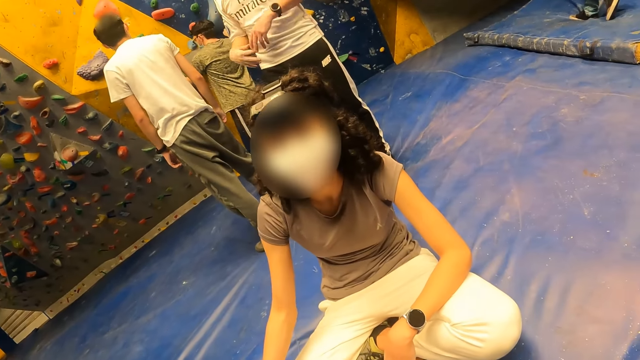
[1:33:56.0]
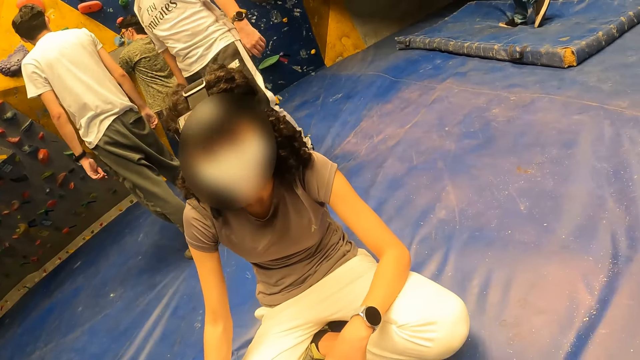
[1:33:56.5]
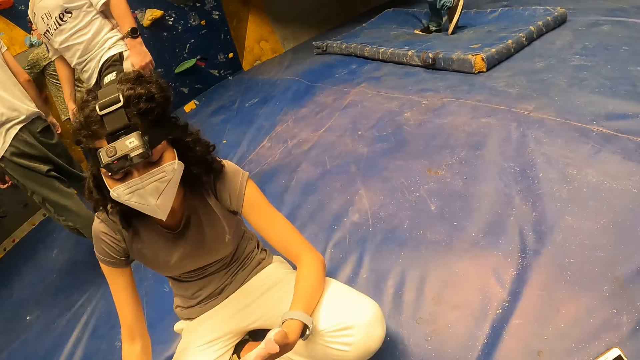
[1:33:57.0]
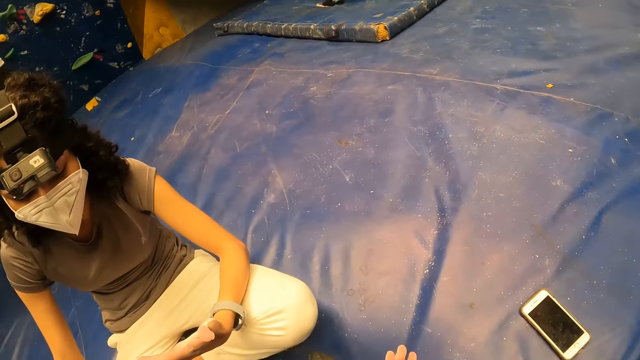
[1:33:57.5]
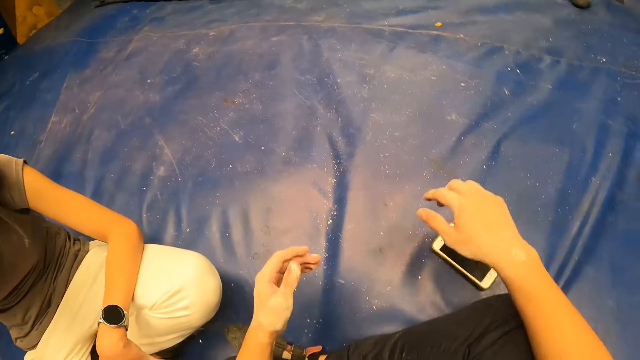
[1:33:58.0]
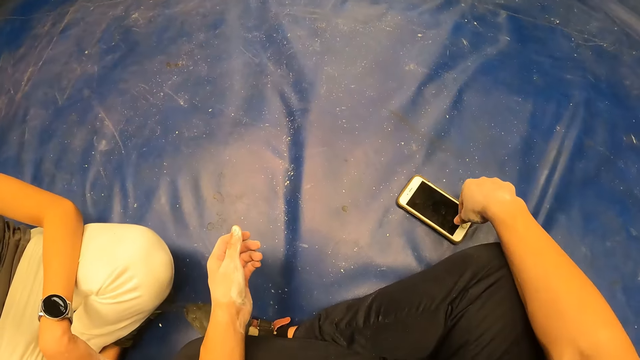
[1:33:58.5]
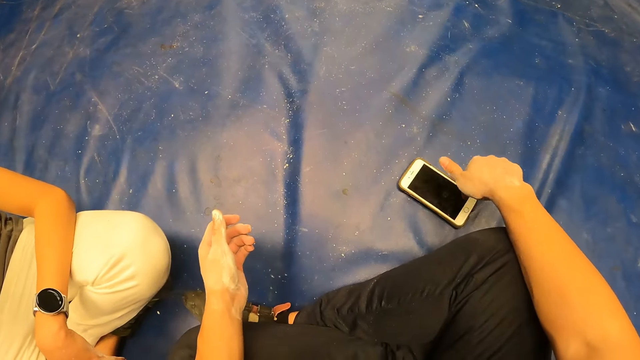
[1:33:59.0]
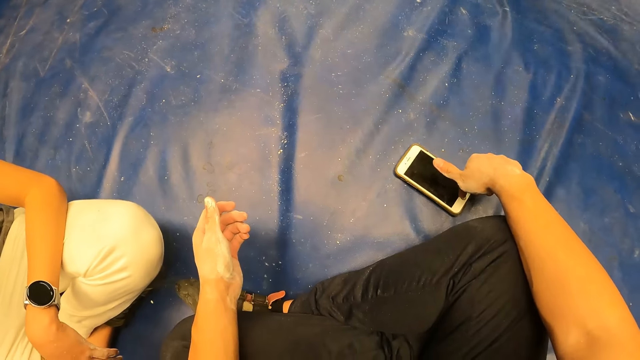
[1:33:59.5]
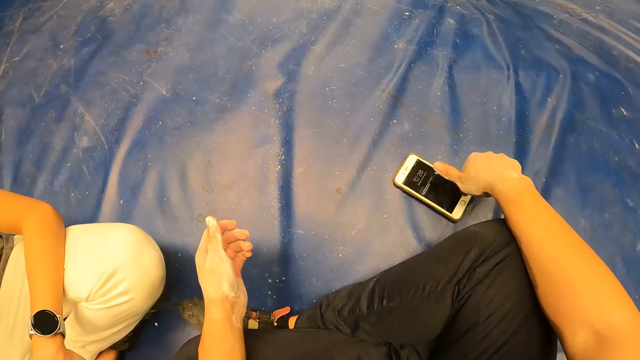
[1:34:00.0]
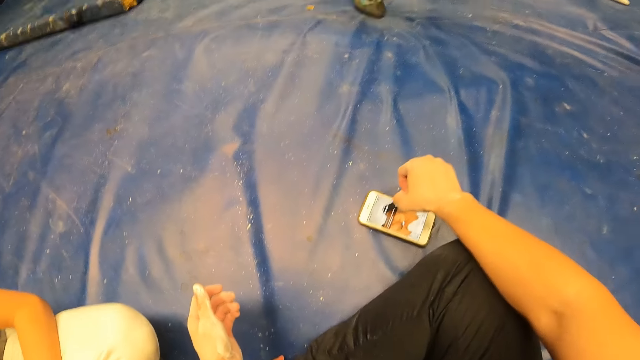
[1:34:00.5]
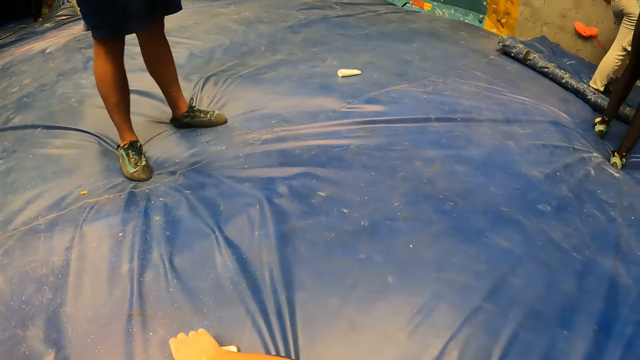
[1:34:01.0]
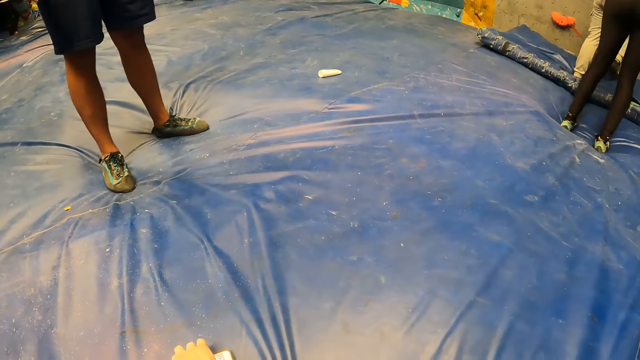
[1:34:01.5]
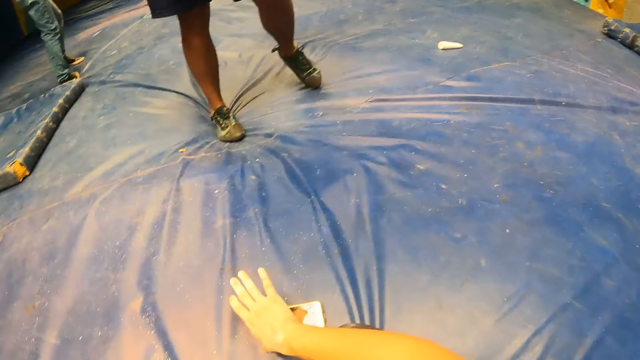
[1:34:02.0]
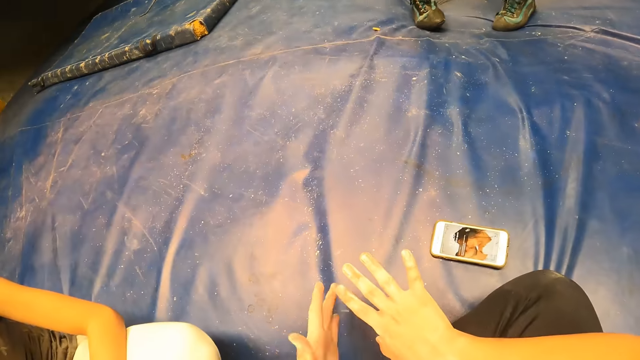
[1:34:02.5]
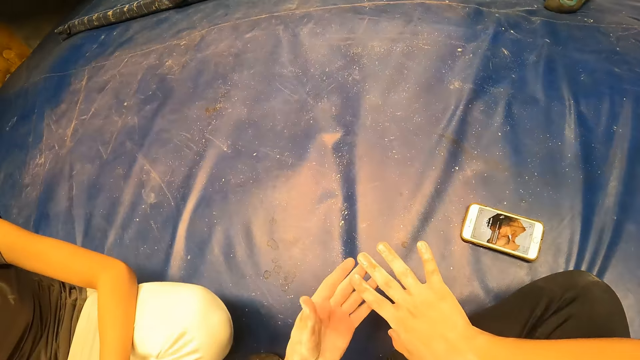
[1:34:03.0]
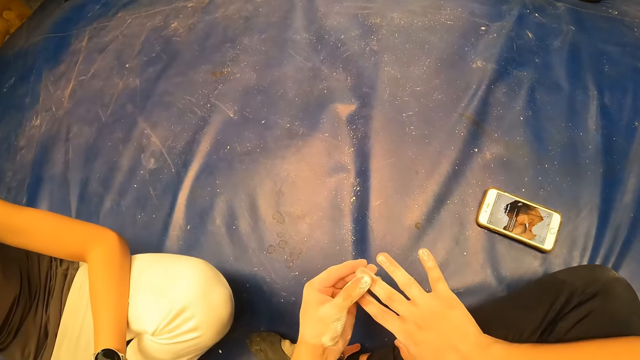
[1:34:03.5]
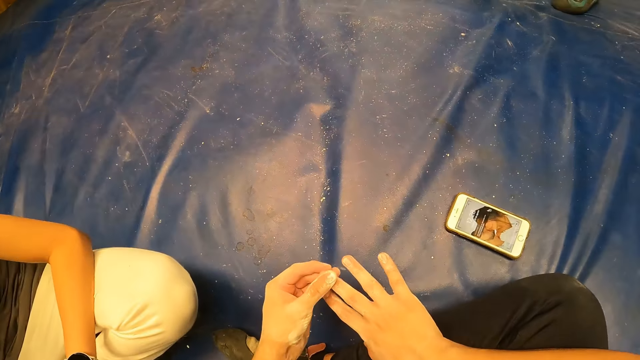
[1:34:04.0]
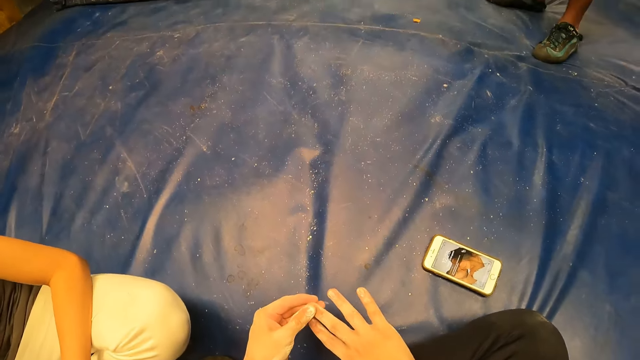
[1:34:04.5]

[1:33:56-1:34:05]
The camera wearer operates the phone. He touches the phone on the mat with his right hand. He looks around. He looks at the hands.

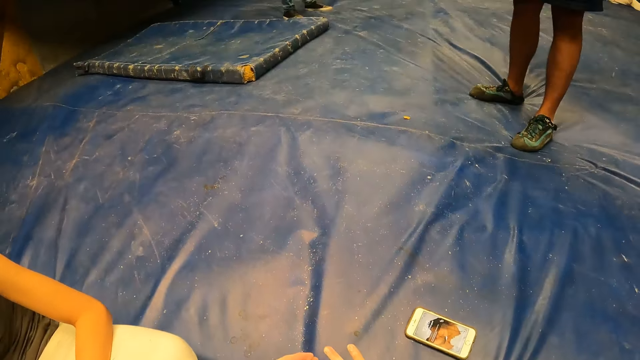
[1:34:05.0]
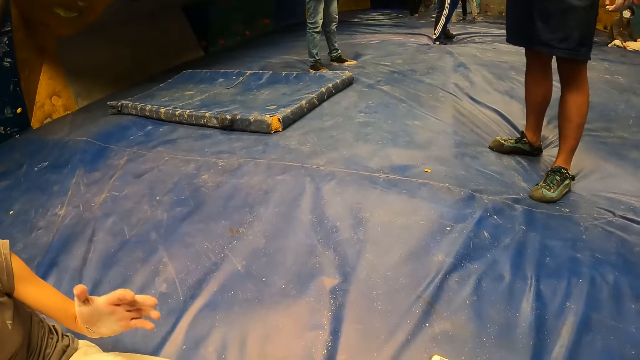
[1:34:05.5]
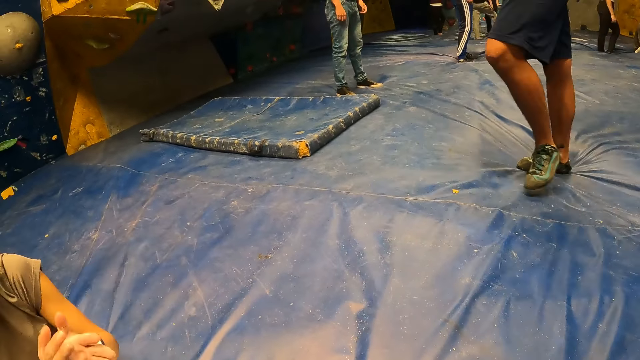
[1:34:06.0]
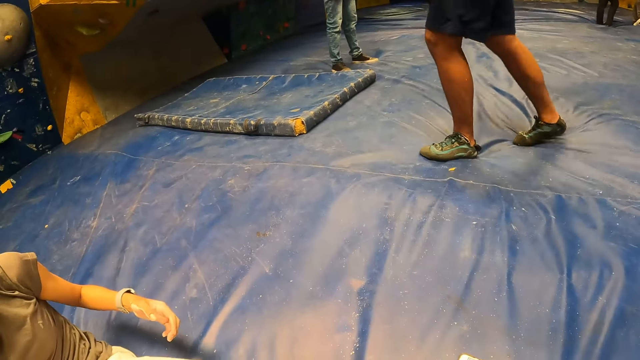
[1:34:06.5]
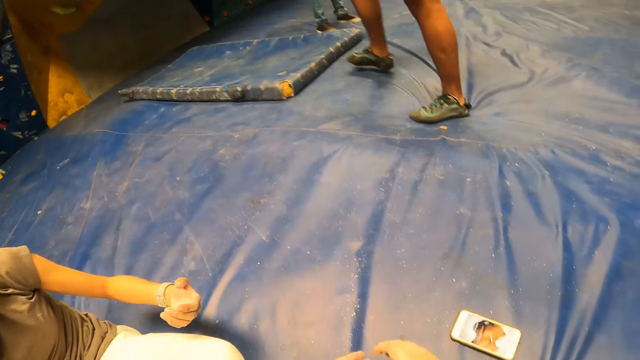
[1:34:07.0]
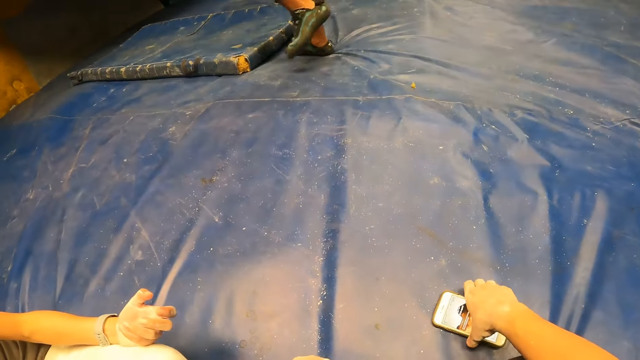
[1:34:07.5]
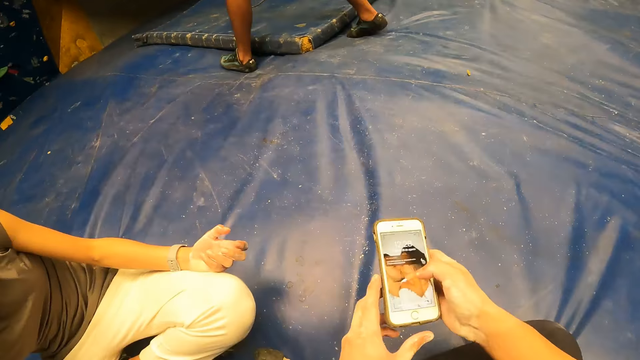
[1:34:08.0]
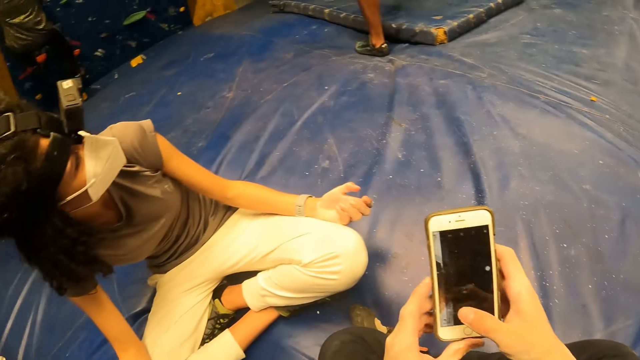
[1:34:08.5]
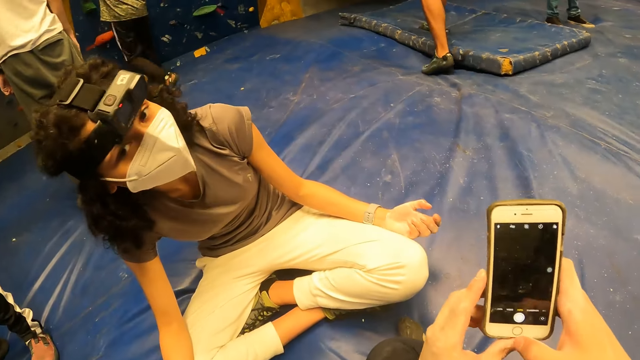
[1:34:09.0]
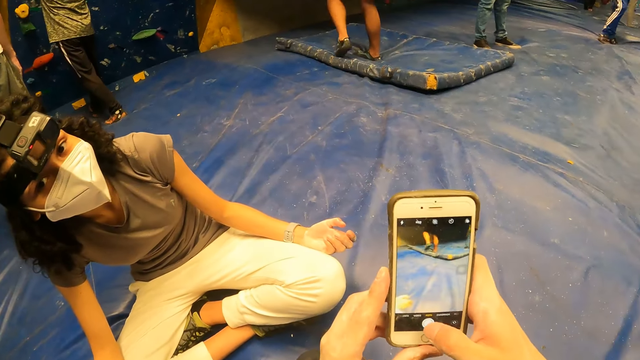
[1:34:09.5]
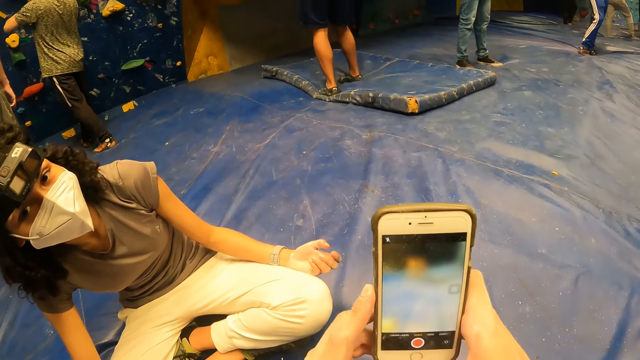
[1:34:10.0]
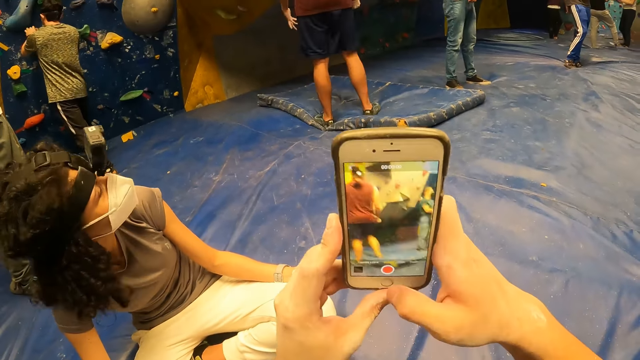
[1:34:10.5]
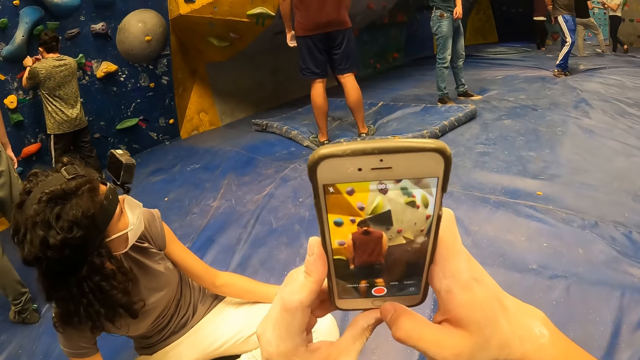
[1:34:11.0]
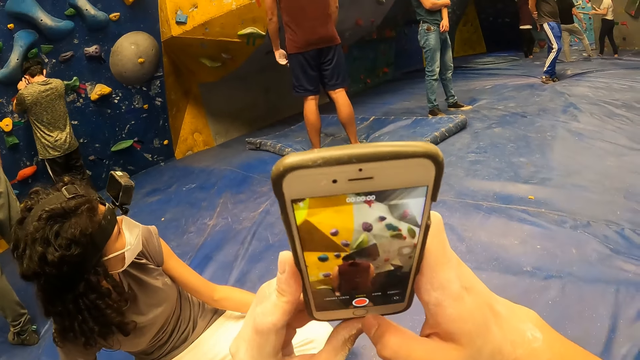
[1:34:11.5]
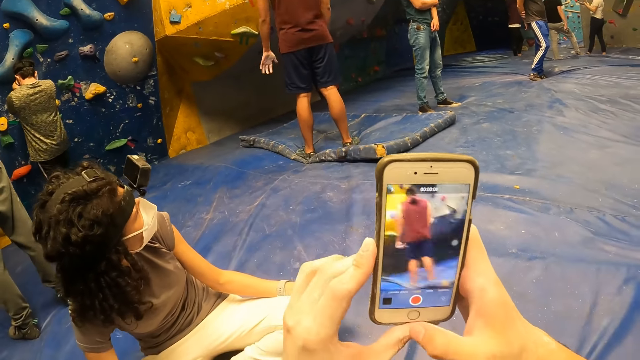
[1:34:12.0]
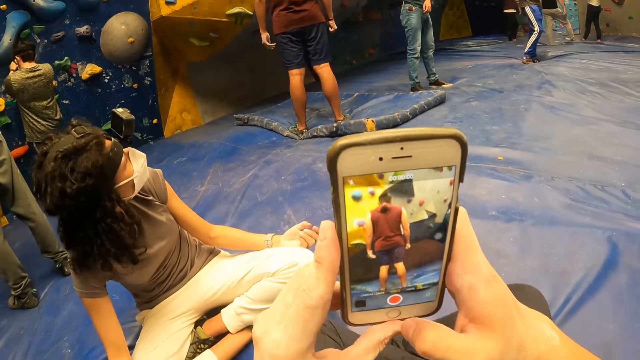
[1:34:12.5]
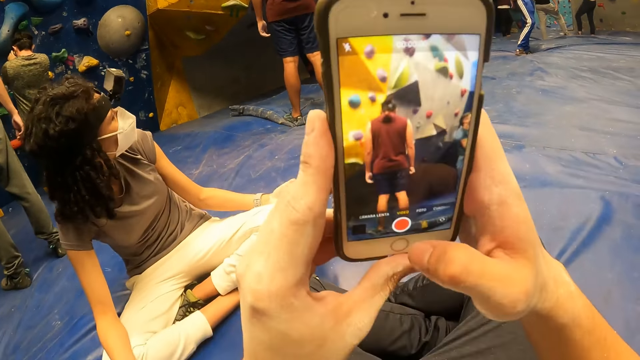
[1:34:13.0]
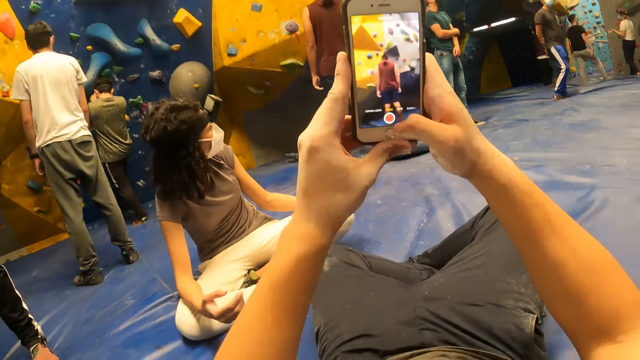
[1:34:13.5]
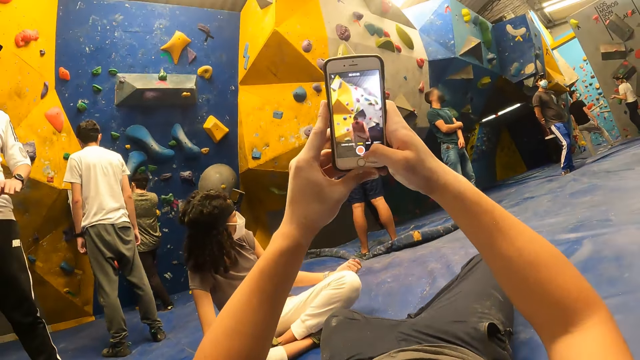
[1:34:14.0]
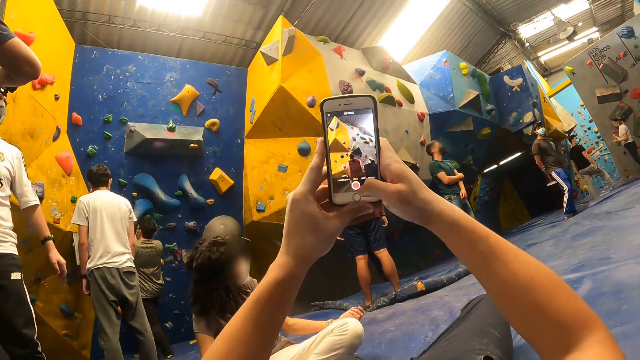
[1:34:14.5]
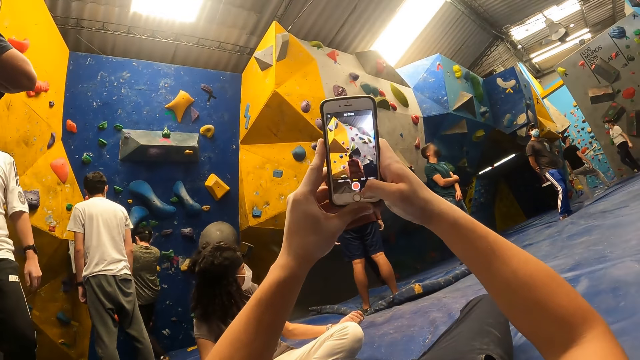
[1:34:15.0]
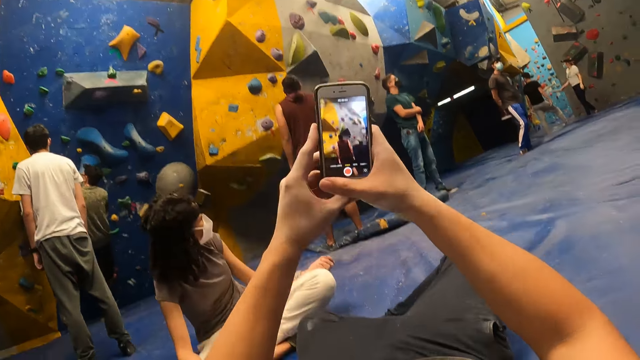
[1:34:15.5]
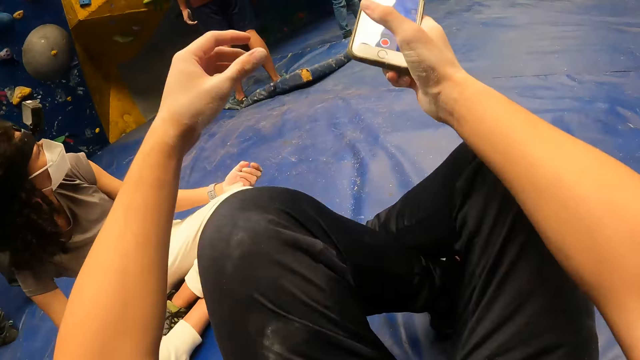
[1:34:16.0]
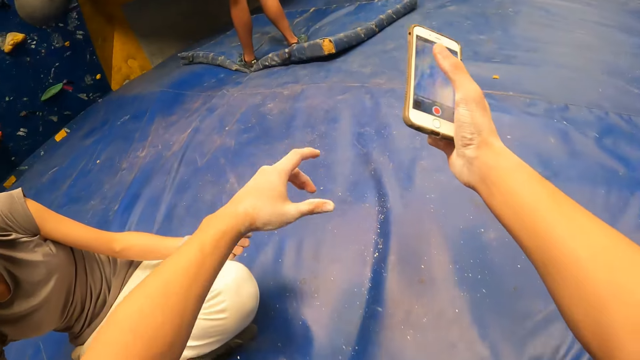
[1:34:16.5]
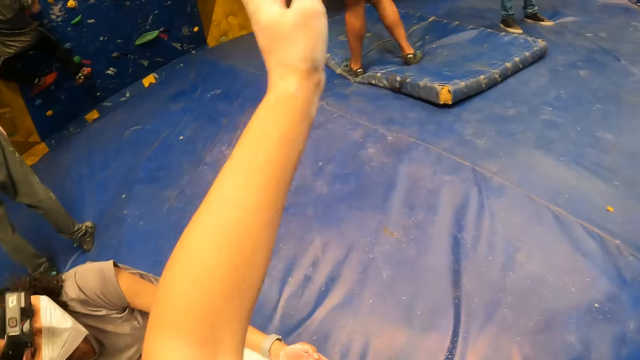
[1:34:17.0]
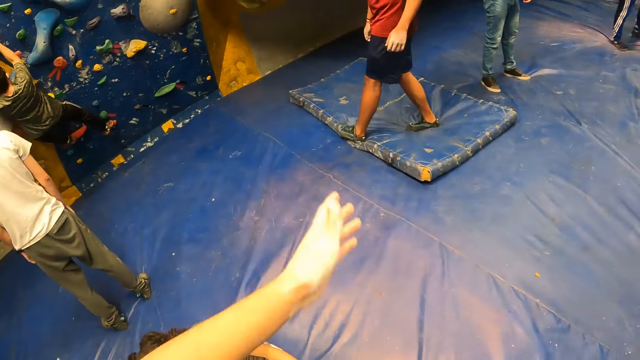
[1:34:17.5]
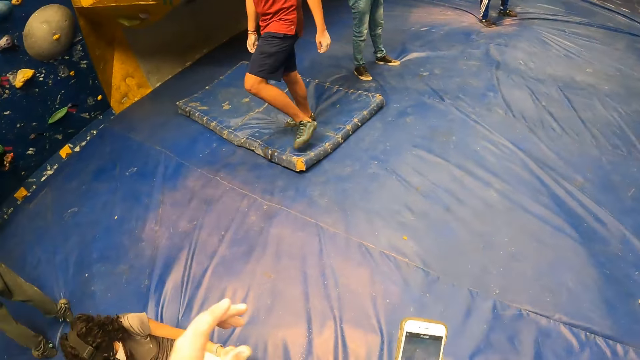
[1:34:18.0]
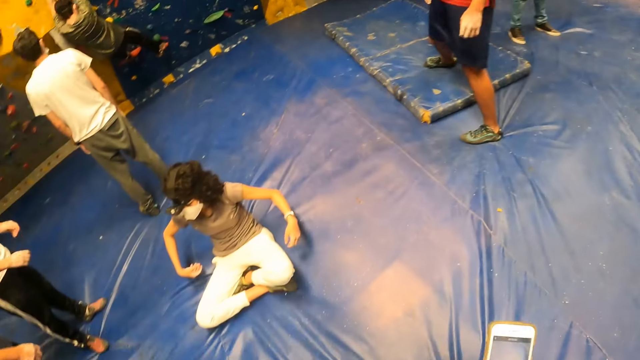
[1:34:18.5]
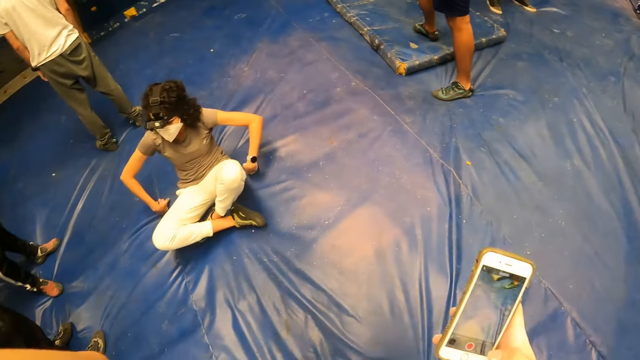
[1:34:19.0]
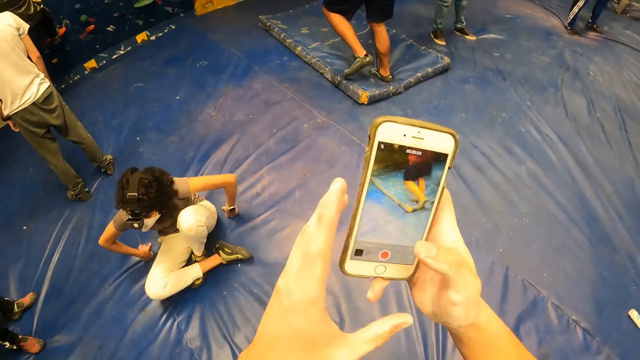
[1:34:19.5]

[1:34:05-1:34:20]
The camera wearer looks around. A woman claps her hands. The woman rubs the hands. A man steps forward. The camera wearer picks up the phone from the mat with his right hand. He operates the phone. He presses the phone with both hands. A man falls from a bouldering wall. The camera wearer records a video with the phone. The man holds a climb hold with both hands. The woman looks around. The man moves the hand. The camera wearer records with the phone. The man climbs the bouldering wall with both hands. The camera wearer lies on the mat. He holds the phone with his right hand. He moves the legs. He stands from the mat. He moves the hands. He moves the hand and looks around. The woman stands from the mat.
